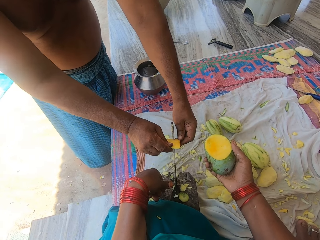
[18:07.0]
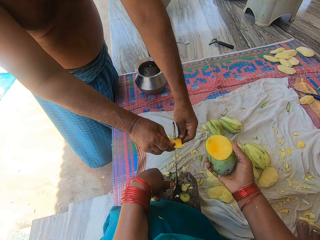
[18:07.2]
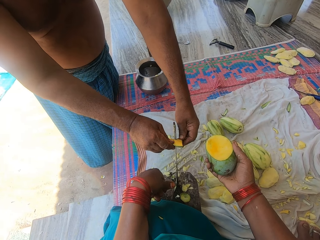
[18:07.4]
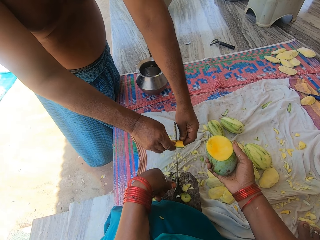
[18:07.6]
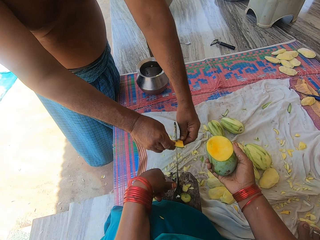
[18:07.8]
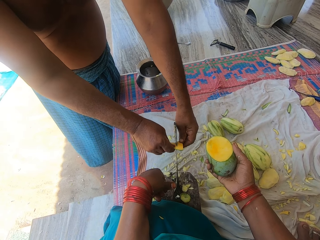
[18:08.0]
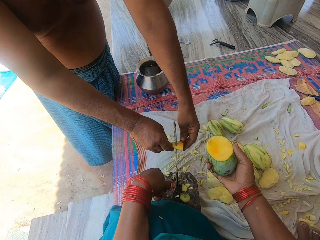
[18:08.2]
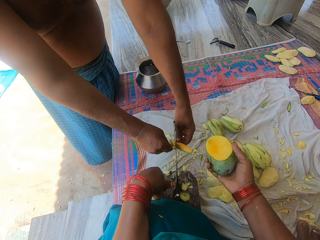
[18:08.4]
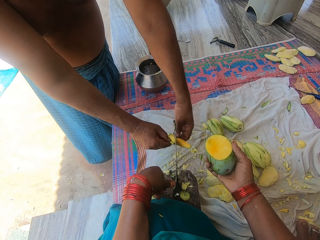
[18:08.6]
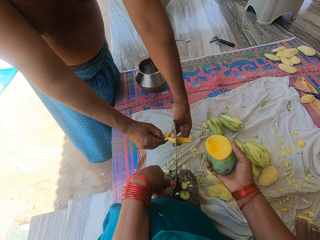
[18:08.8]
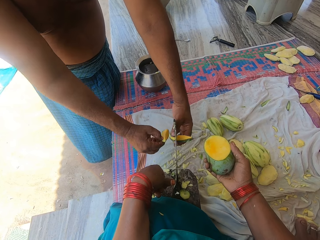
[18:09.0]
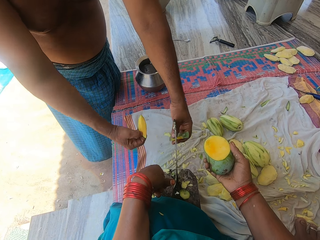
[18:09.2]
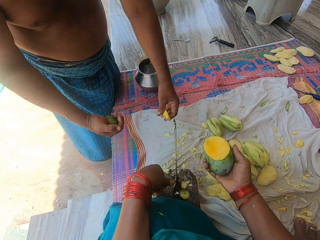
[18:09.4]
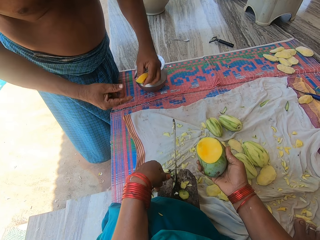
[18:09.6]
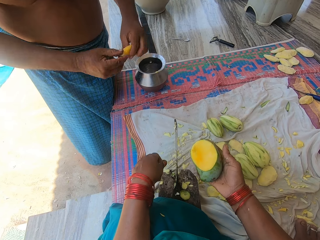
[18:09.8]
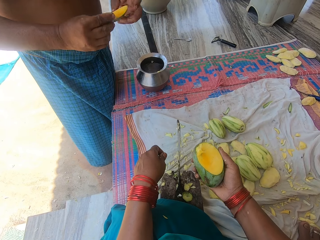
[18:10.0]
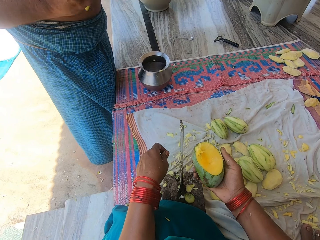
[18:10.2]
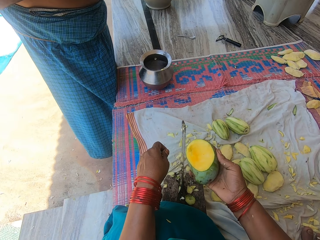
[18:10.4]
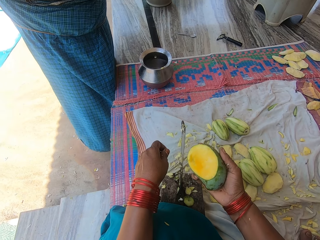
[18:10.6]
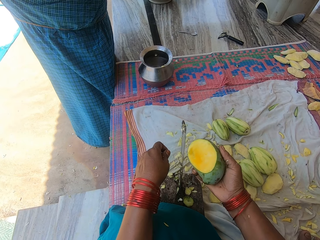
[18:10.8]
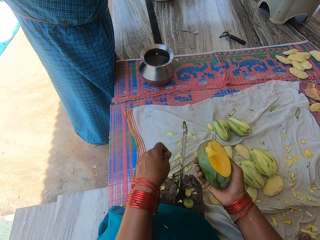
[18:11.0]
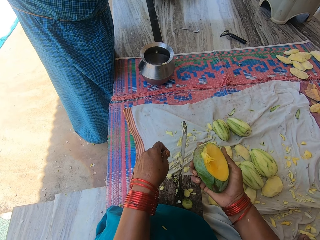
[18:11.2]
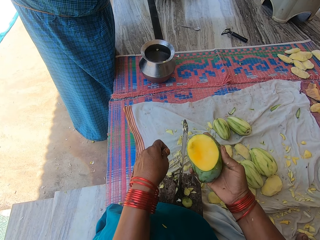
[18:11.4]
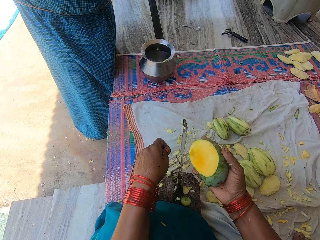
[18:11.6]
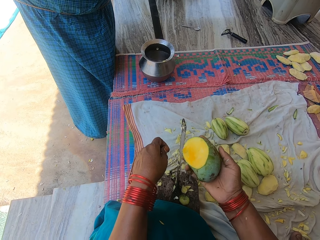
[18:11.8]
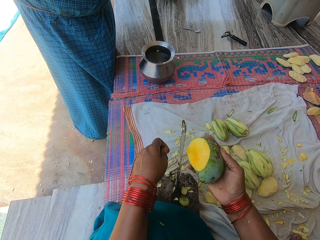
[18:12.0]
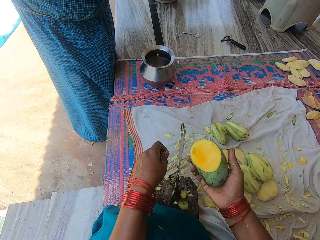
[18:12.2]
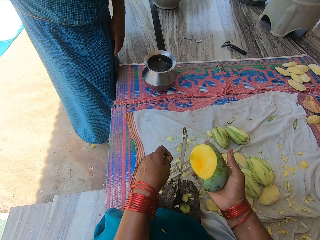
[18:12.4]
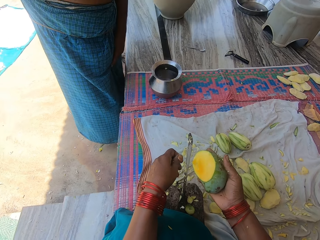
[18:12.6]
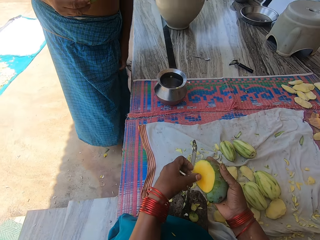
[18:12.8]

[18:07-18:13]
A man cuts a mango with a knife. The man eats the mango. The man pulls his cloth.

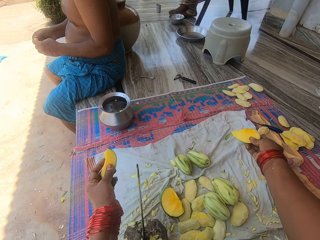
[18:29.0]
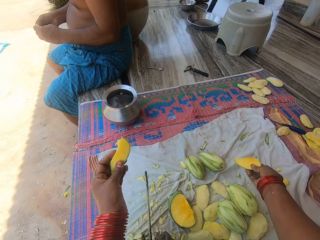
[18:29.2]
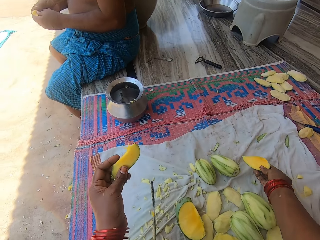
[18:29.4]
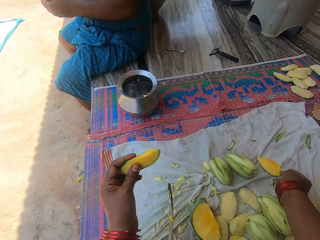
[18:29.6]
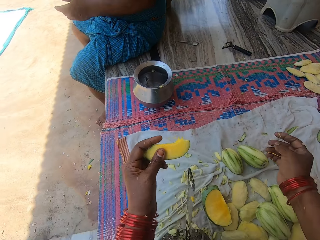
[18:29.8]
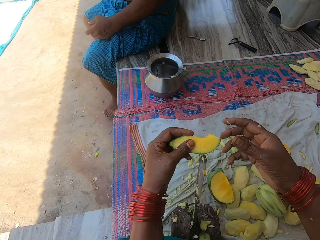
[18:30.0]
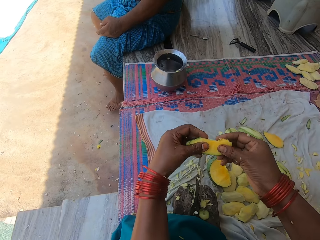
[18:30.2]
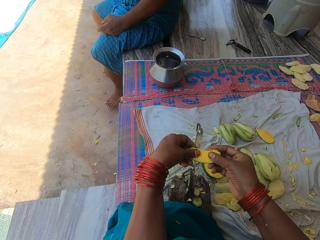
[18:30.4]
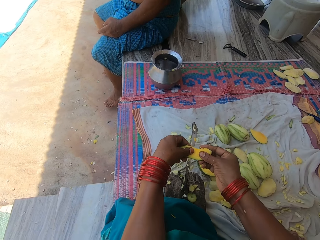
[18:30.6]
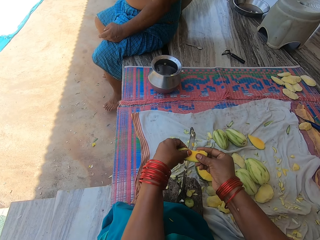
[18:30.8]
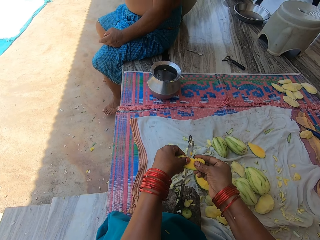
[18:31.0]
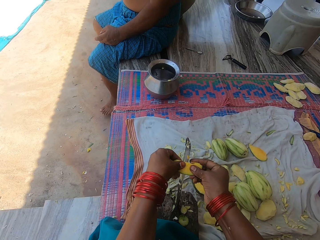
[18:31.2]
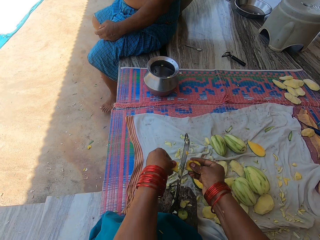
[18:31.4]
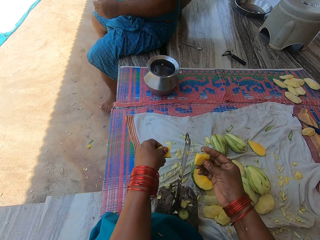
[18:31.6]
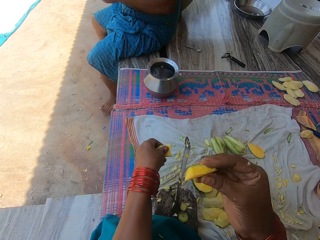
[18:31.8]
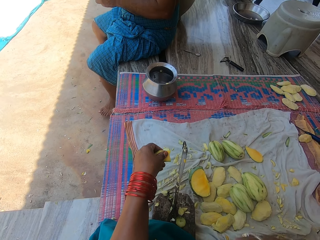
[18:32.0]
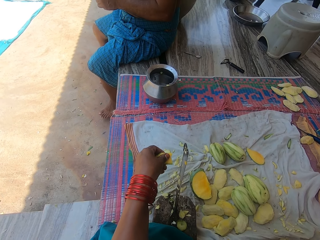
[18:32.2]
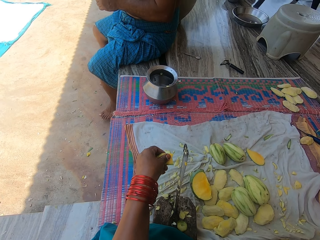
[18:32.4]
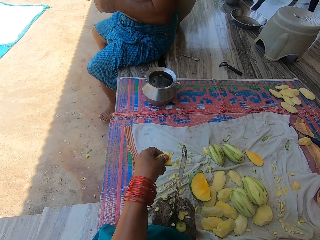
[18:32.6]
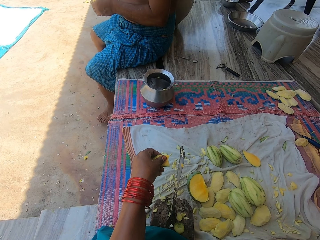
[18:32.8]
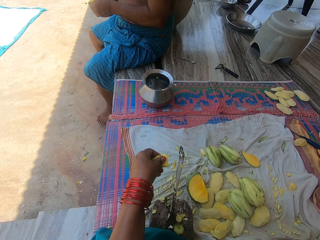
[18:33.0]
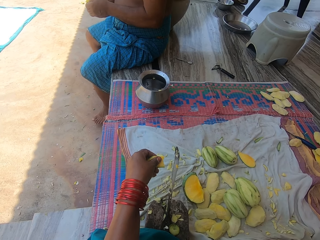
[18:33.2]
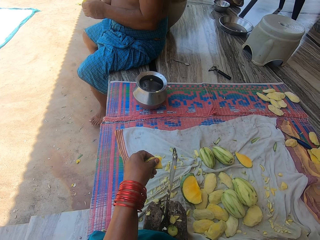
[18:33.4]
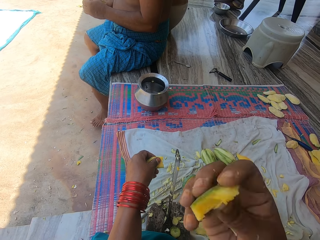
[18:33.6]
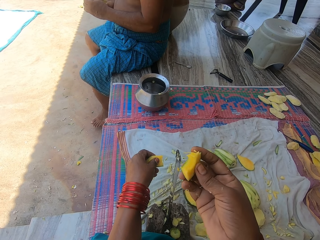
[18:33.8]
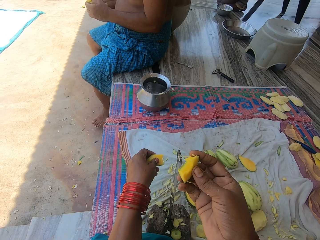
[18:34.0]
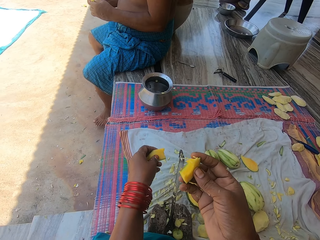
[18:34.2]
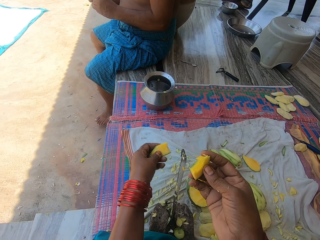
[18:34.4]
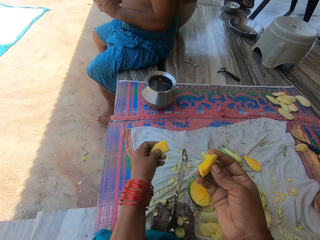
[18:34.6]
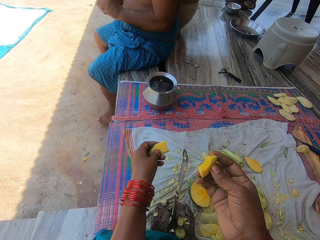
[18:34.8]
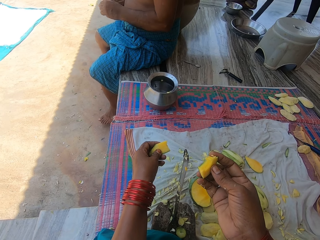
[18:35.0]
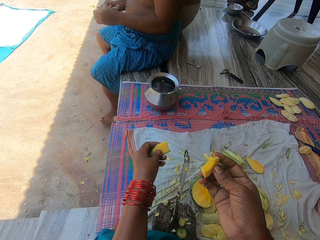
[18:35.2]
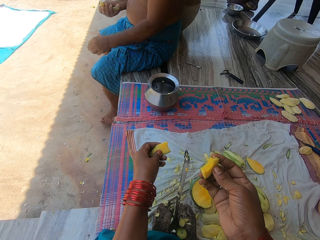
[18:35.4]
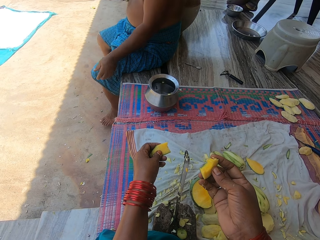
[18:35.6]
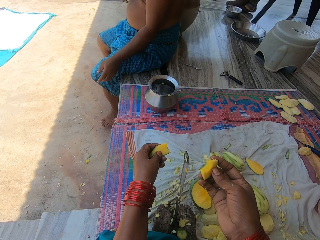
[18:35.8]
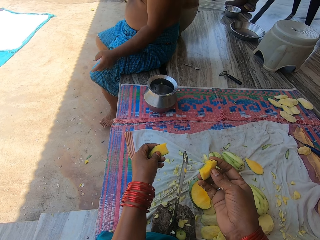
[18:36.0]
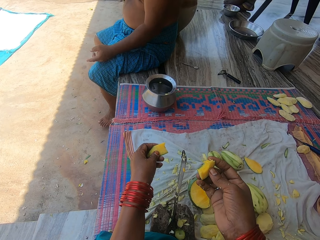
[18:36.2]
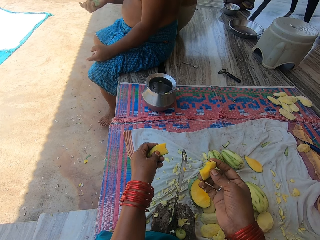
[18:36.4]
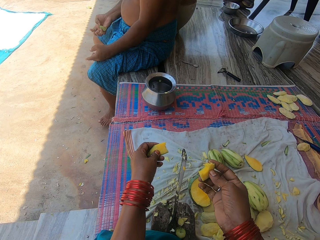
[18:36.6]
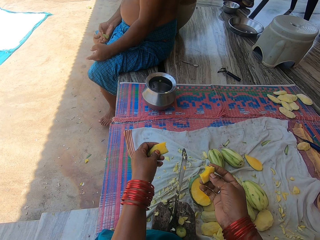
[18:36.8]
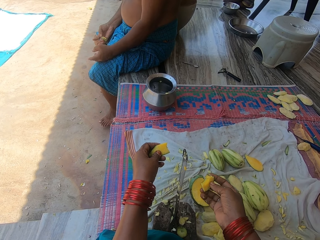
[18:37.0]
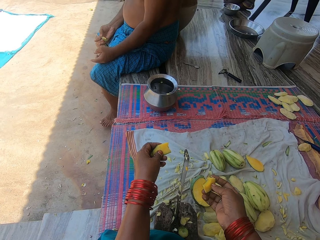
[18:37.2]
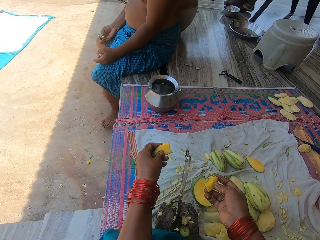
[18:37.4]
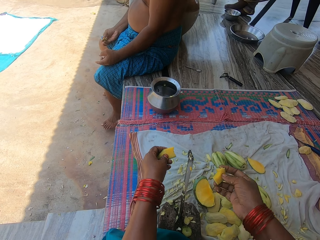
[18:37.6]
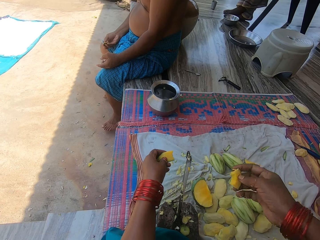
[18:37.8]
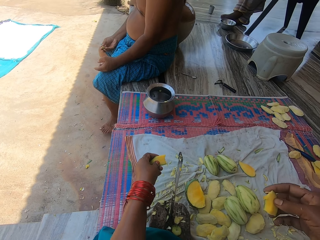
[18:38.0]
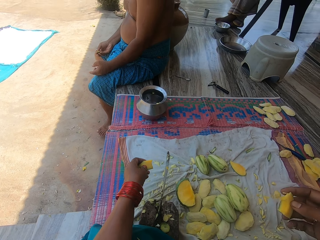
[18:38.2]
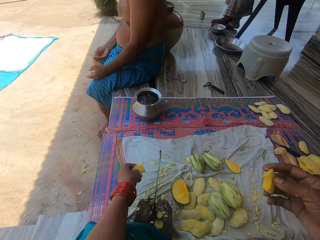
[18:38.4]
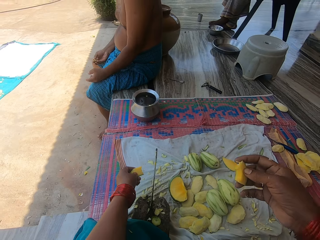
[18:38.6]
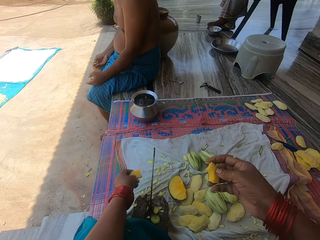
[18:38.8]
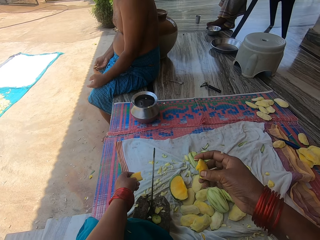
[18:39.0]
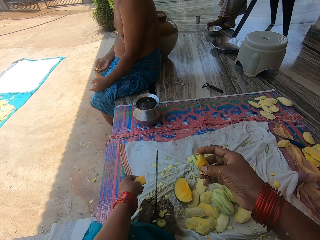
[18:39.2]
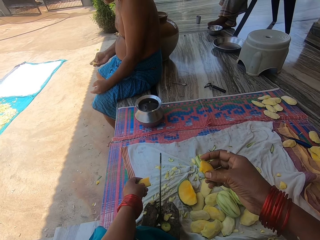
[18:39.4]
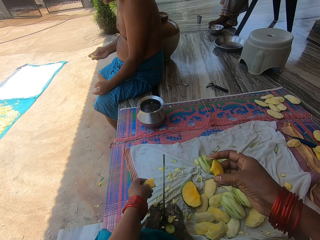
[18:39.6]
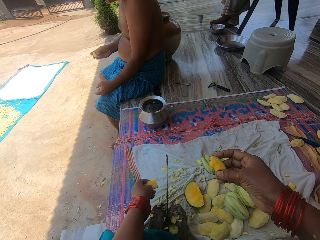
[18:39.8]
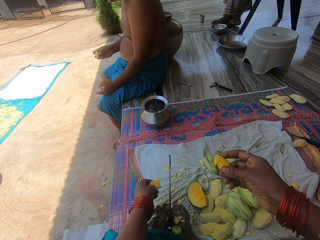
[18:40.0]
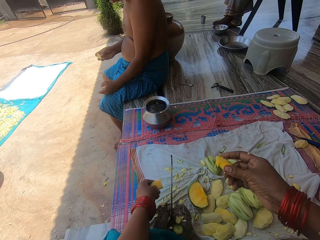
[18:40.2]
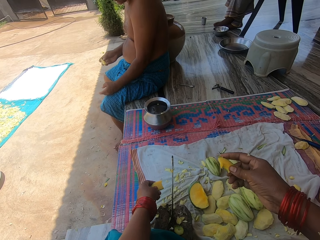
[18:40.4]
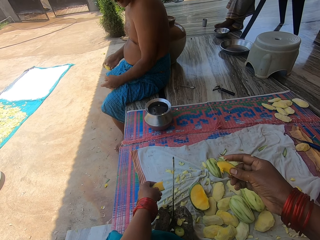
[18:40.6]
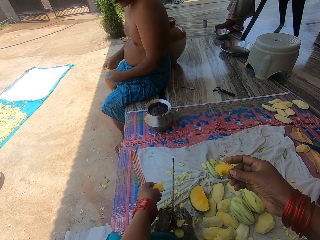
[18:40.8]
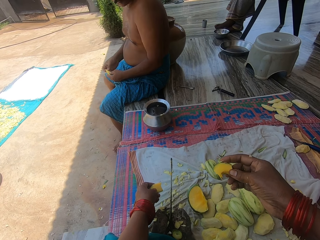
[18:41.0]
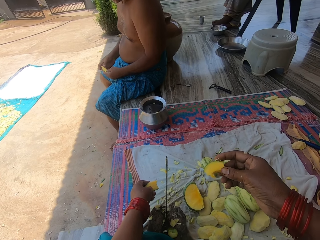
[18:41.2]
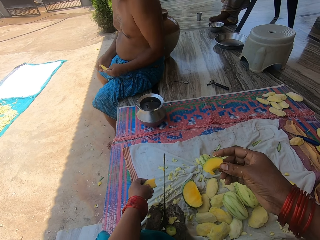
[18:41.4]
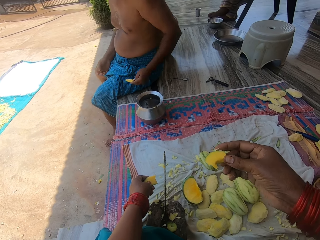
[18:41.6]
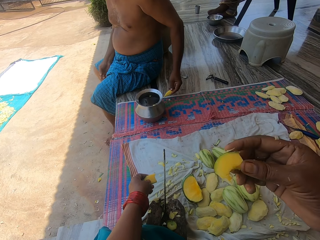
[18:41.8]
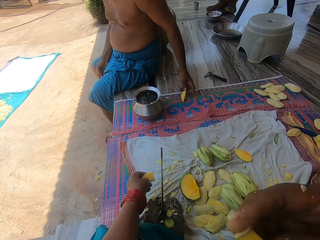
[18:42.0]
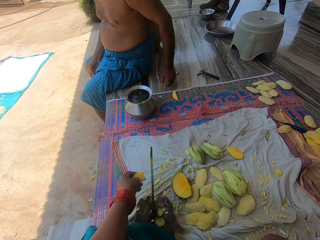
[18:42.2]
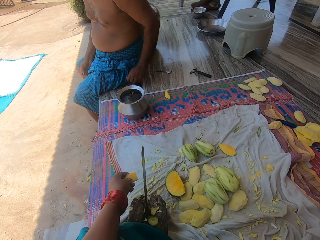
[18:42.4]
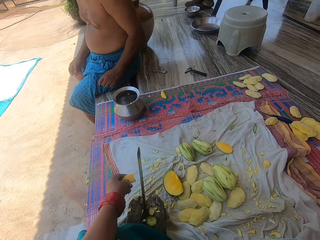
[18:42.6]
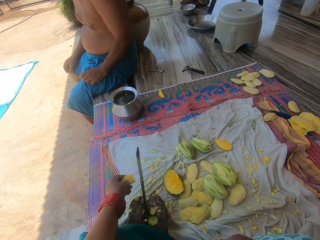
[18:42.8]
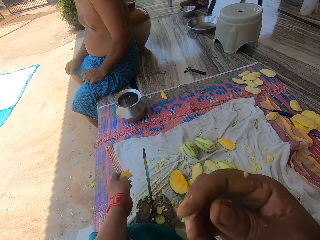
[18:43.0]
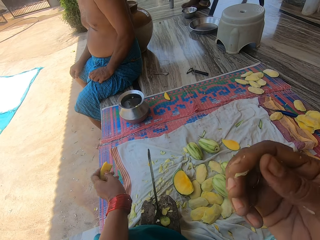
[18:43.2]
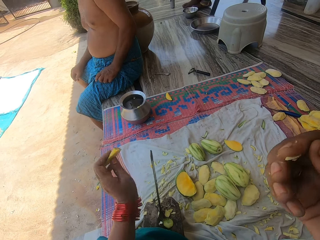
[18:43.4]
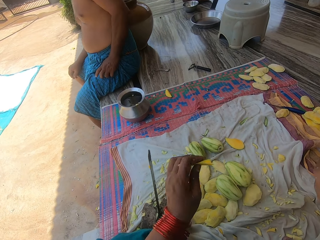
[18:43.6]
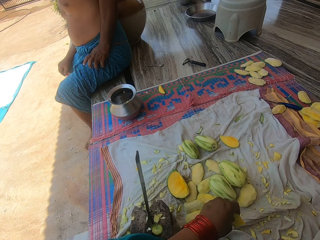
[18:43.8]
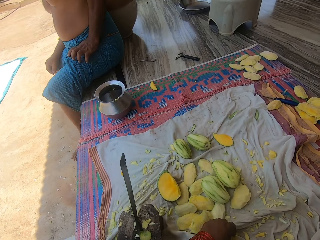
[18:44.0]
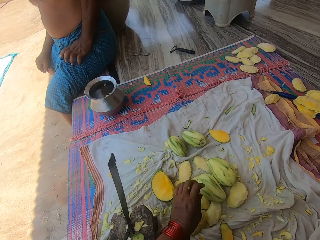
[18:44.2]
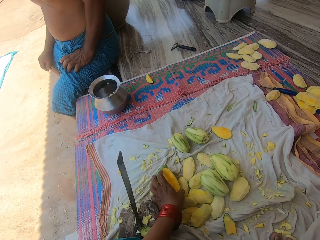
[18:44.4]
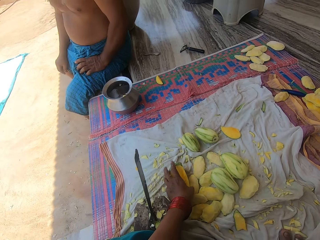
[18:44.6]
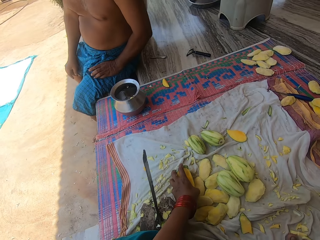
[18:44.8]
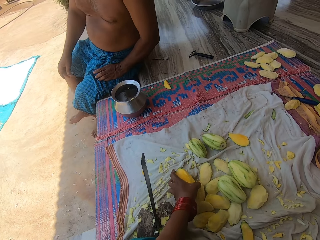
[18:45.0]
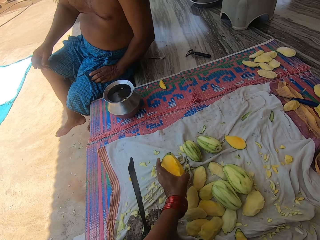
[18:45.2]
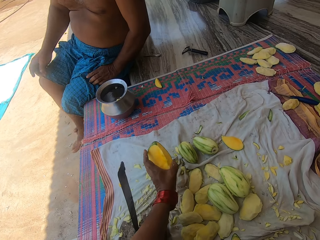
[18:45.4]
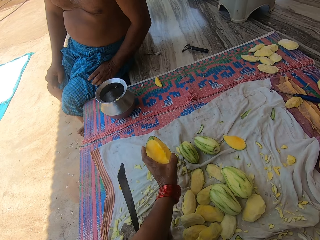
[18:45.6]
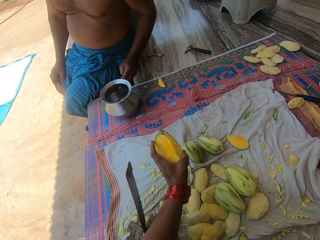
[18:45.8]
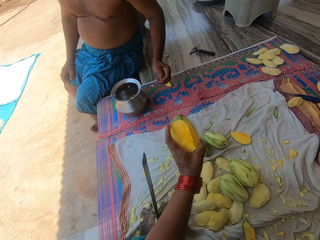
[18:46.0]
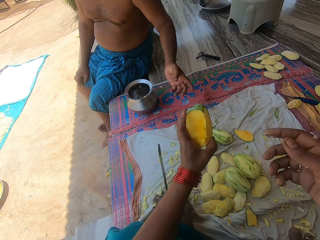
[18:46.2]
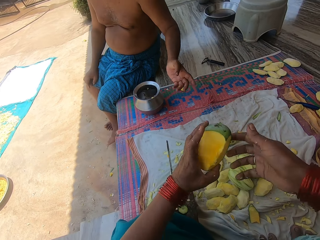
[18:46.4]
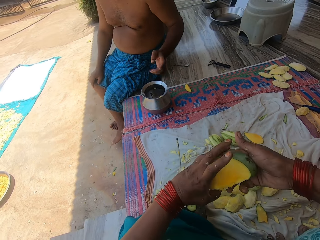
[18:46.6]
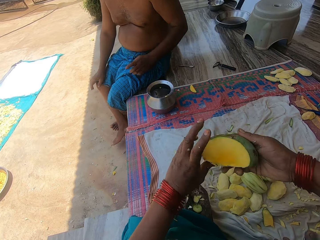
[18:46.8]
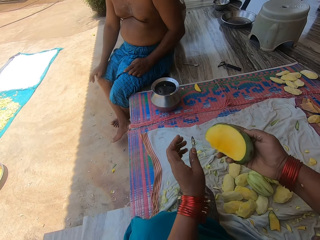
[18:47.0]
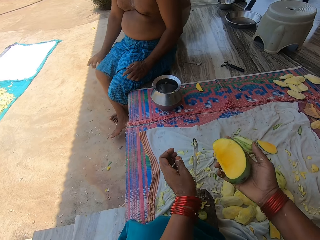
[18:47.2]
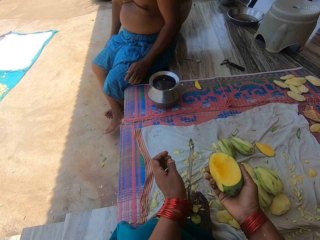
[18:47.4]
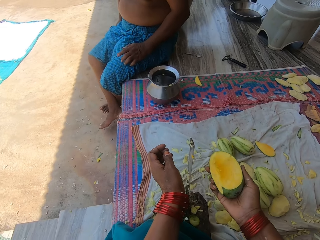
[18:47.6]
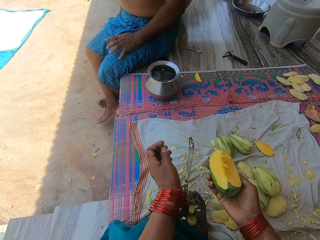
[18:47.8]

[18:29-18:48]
The camera wearer places the piece of mango on the mat. She cuts the piece of mango in her left hand into pieces with the knife. She eats the piece of mango in her right hand. She looks around. A man places a piece of mango on the mat. The camera wearer eats the piece of mango in her right hand. She places the piece of mango in her left hand on the mat. She picks up a half mango on the mat.
